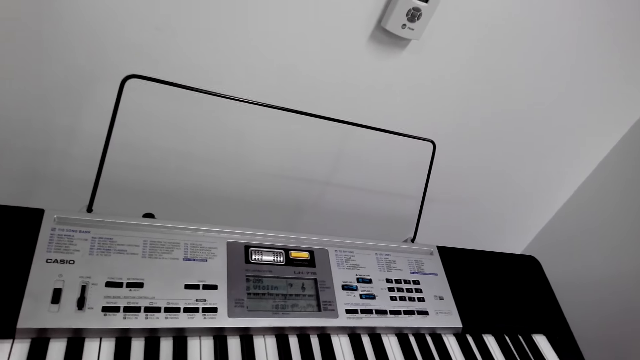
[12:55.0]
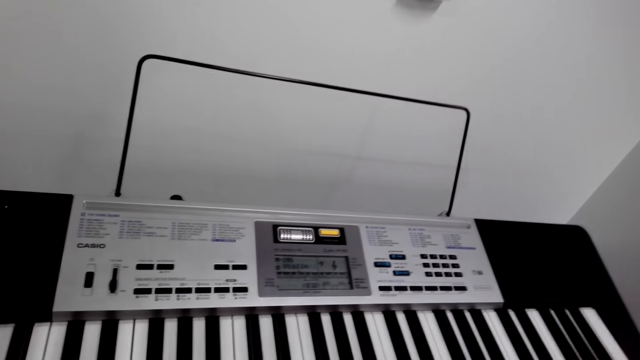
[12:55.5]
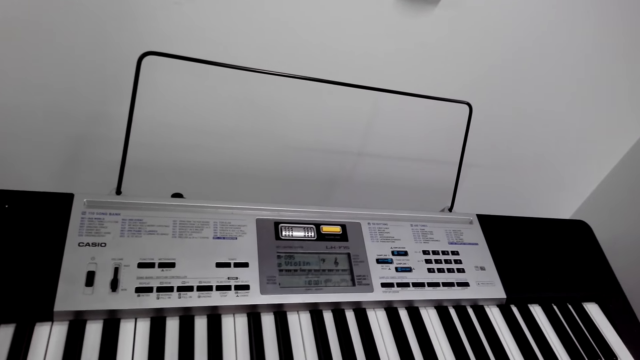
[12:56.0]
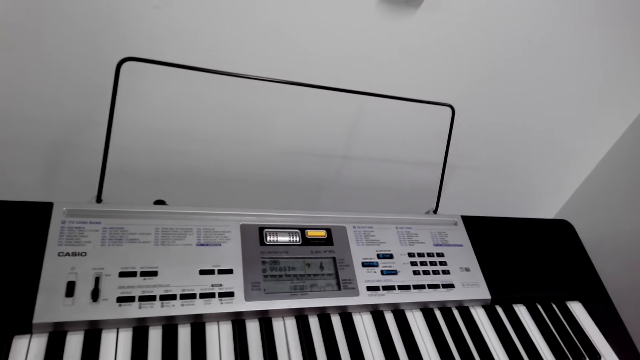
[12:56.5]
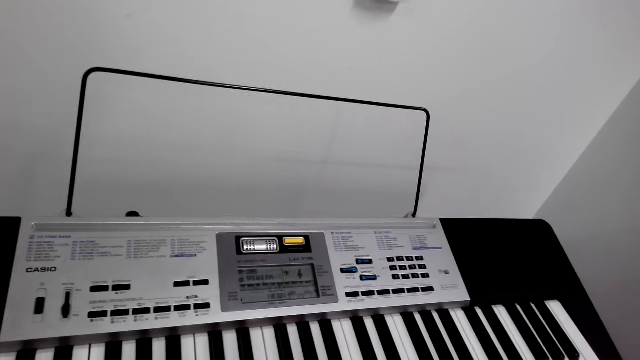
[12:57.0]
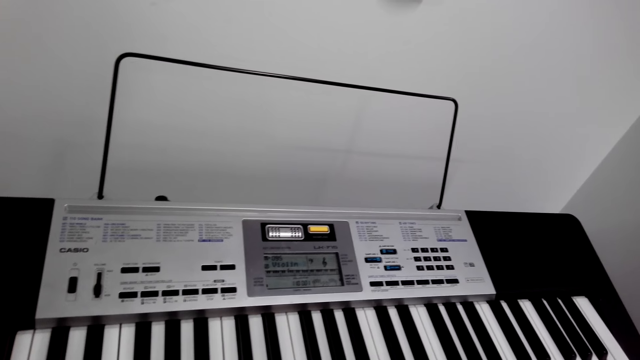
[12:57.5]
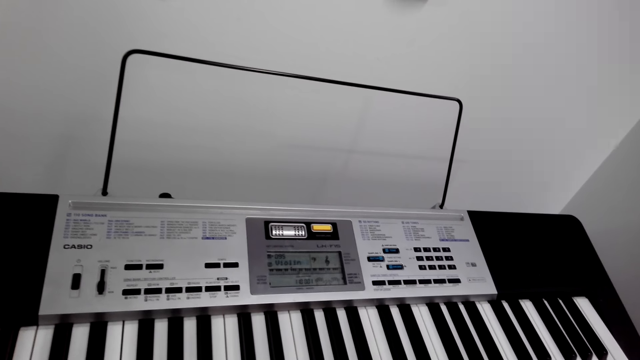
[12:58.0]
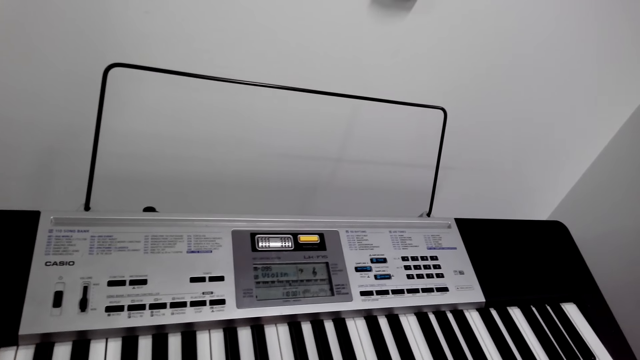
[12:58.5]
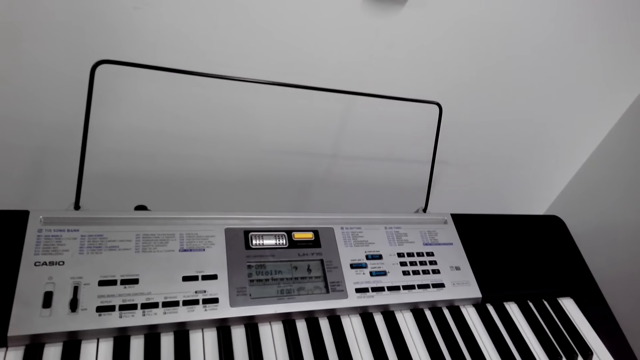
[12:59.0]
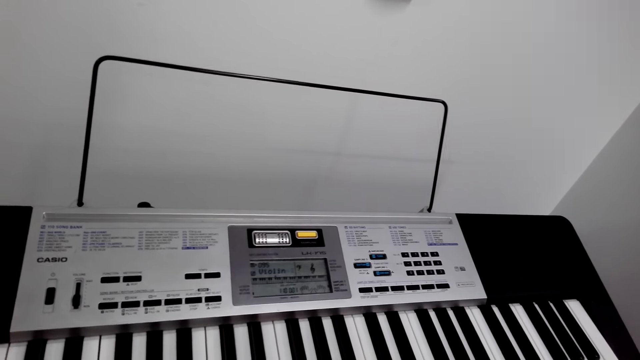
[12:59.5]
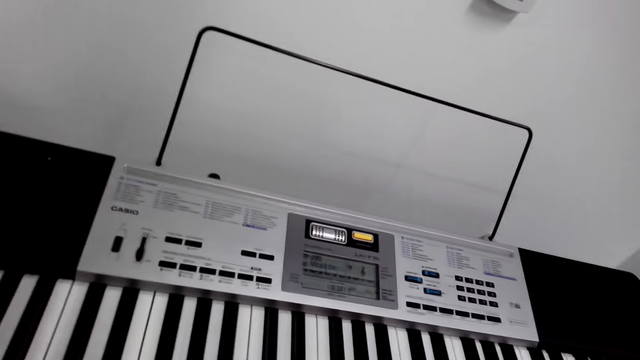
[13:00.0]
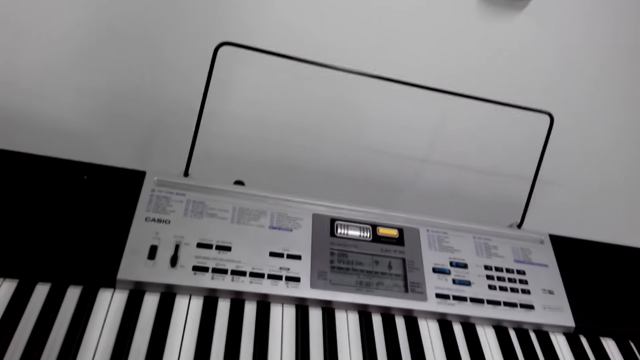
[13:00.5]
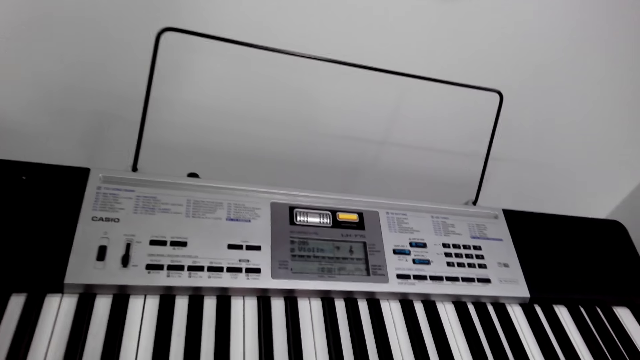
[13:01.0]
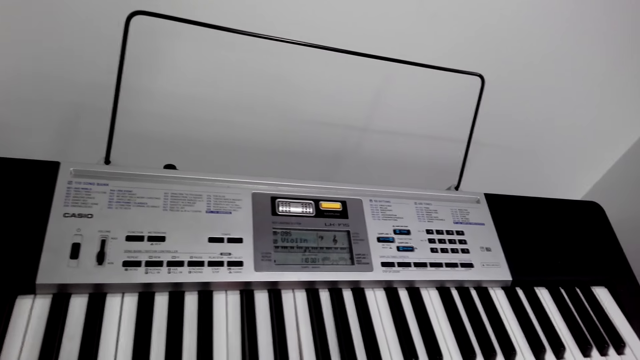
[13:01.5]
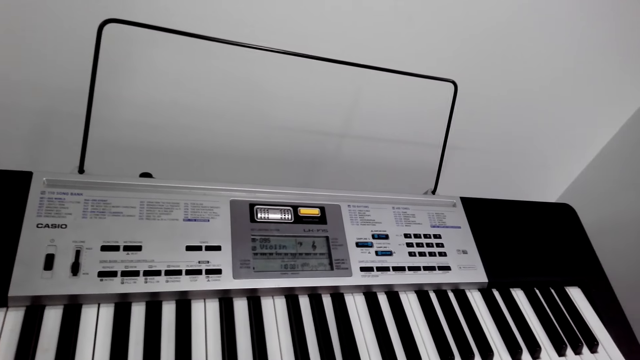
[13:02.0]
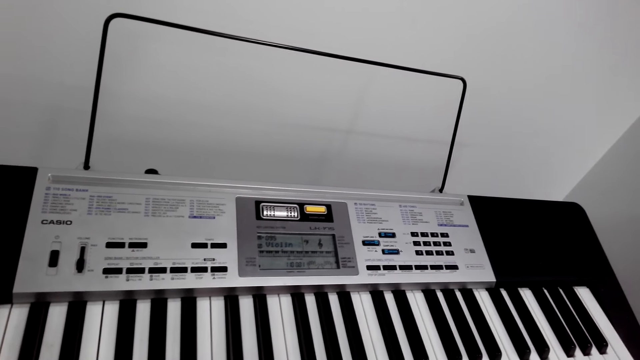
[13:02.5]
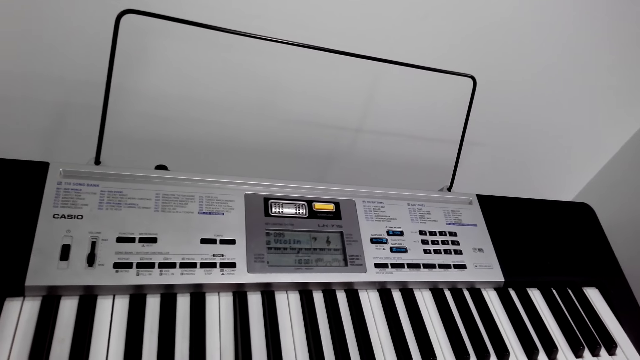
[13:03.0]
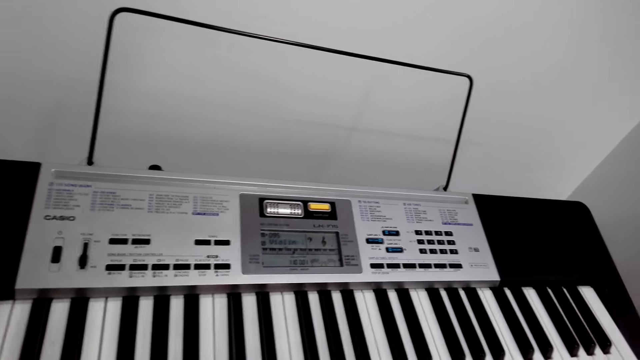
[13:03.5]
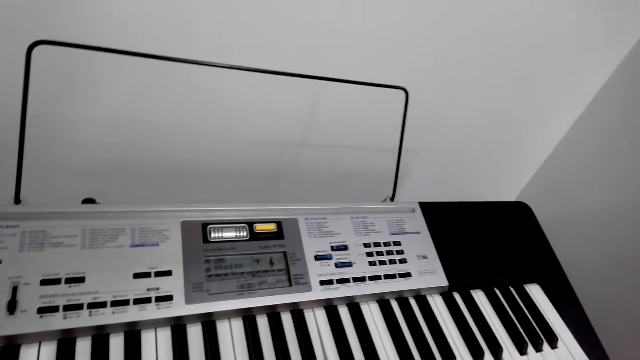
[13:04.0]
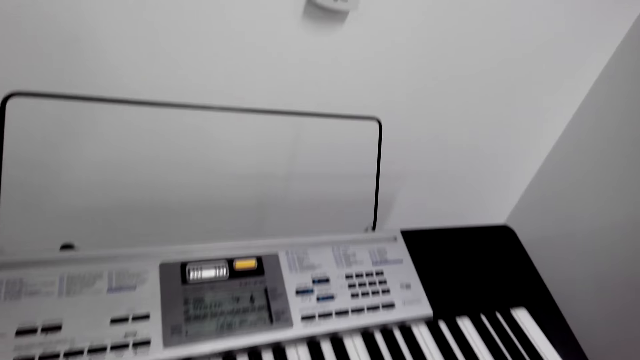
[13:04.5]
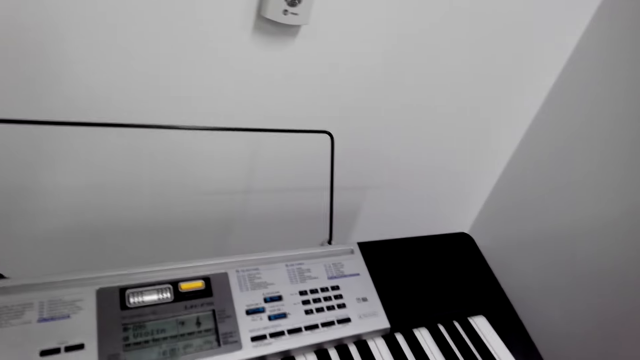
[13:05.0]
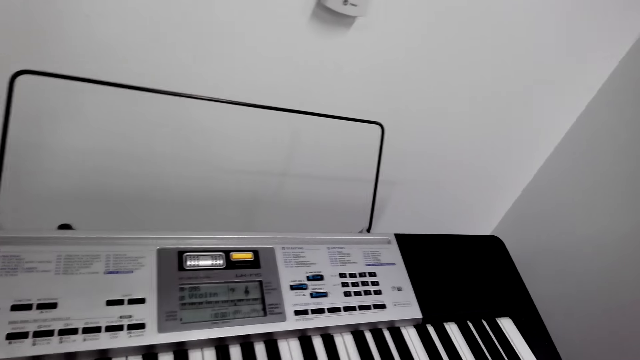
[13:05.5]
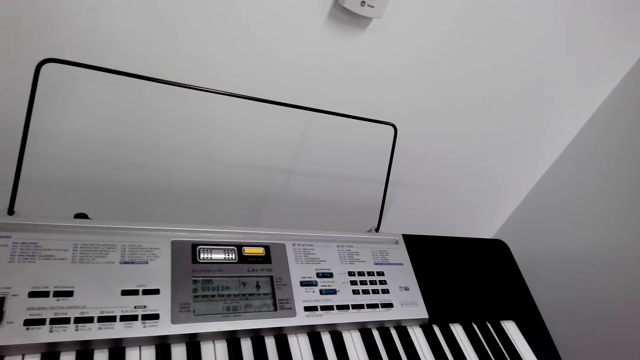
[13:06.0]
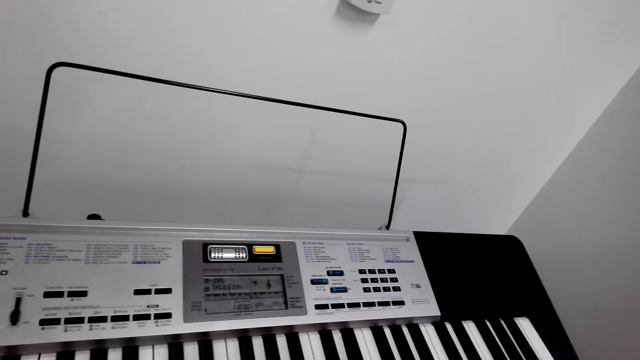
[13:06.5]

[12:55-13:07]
The camera wearer looks around. They play a piano.

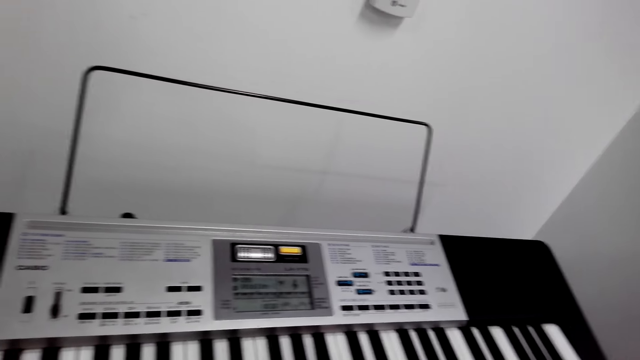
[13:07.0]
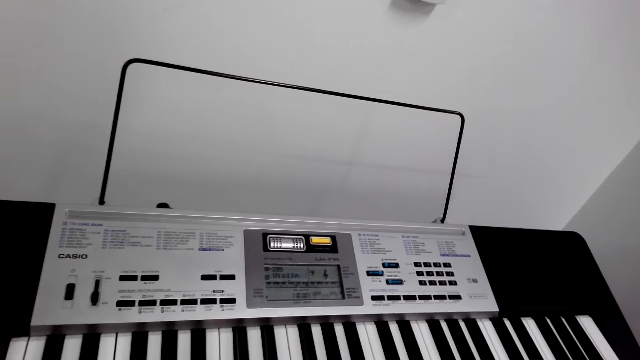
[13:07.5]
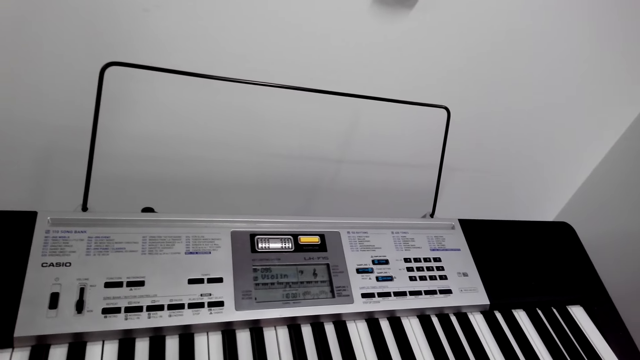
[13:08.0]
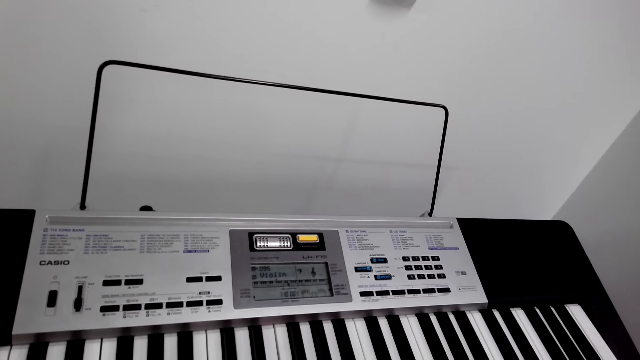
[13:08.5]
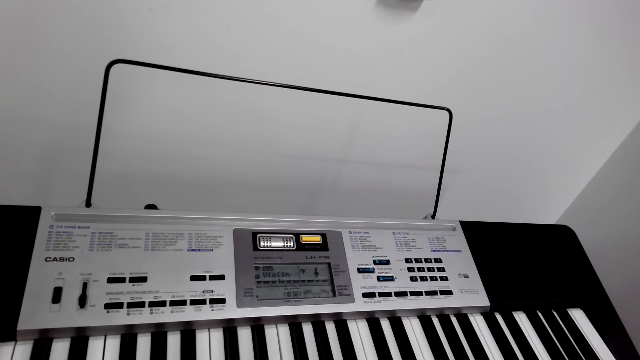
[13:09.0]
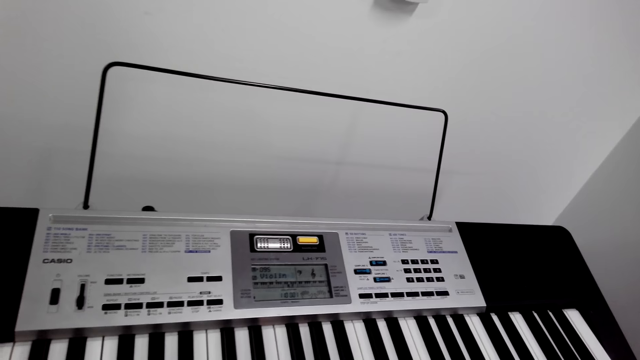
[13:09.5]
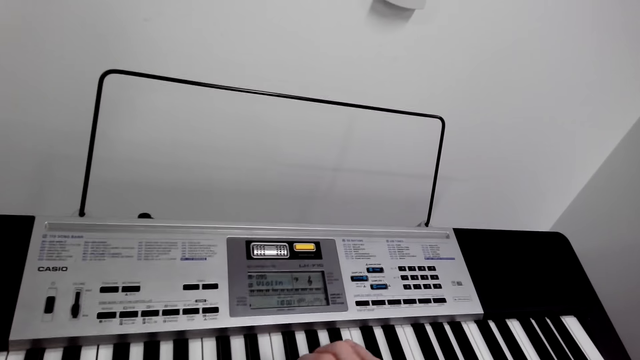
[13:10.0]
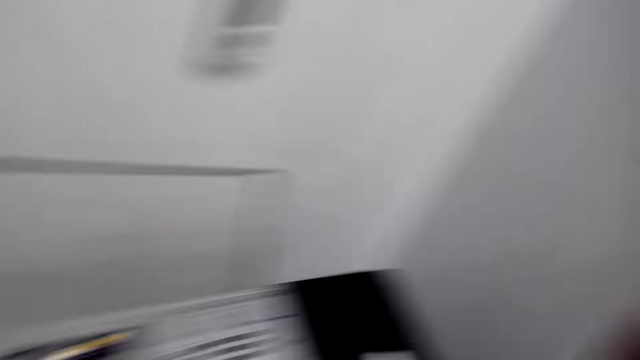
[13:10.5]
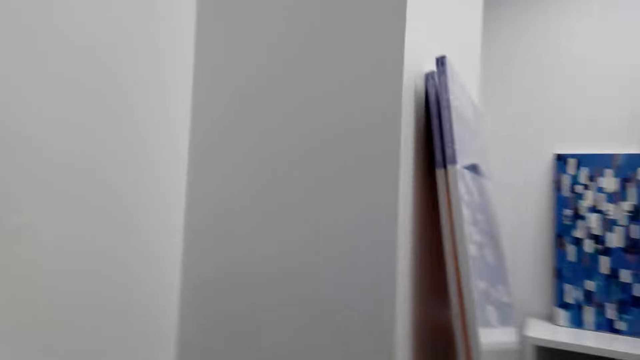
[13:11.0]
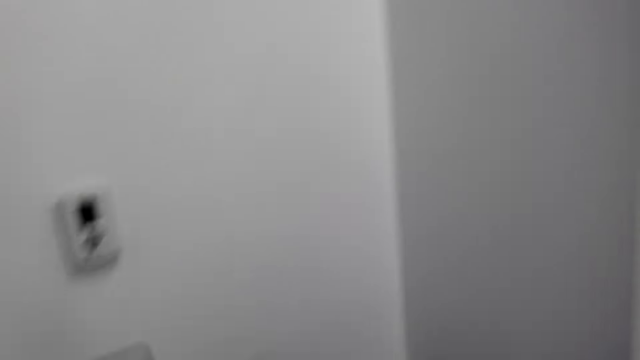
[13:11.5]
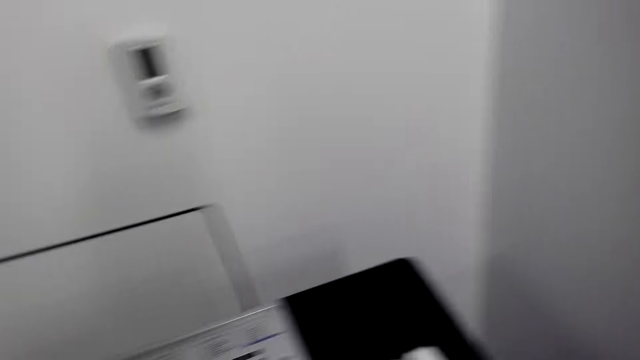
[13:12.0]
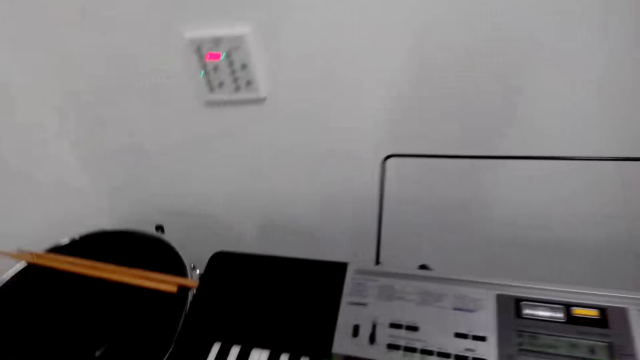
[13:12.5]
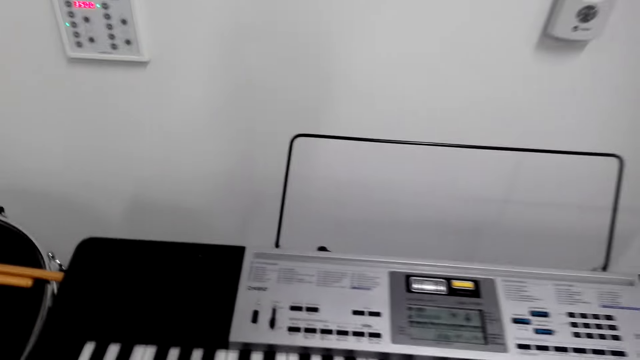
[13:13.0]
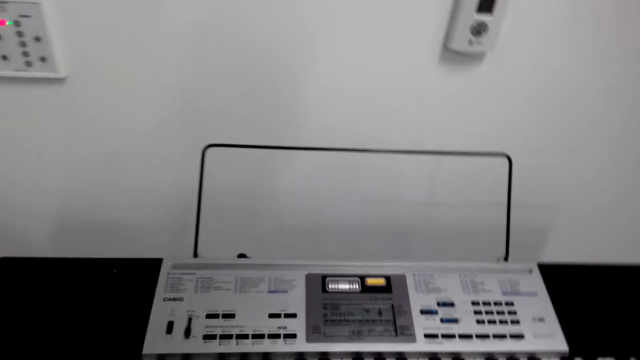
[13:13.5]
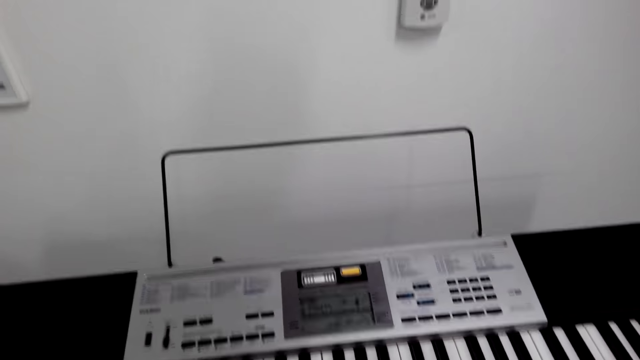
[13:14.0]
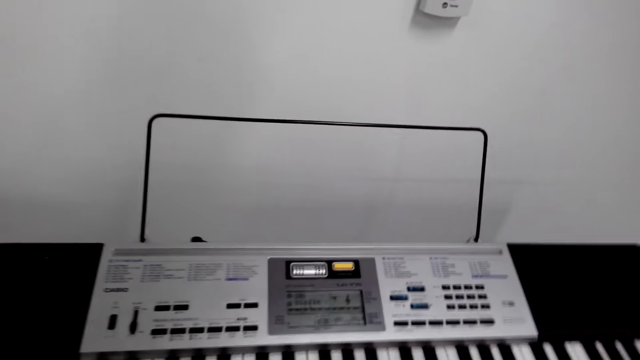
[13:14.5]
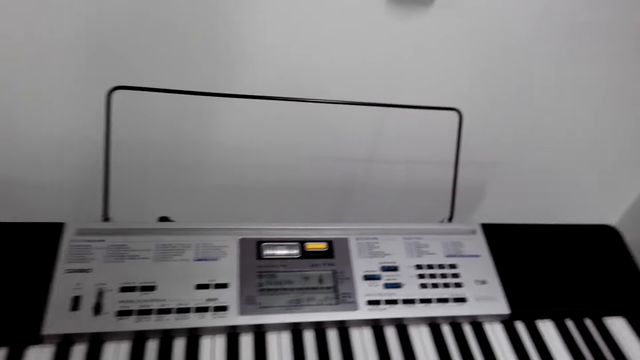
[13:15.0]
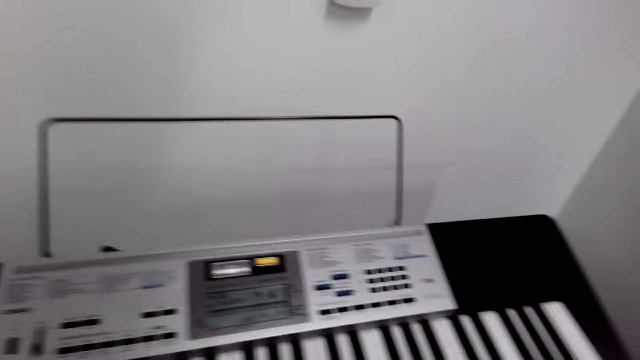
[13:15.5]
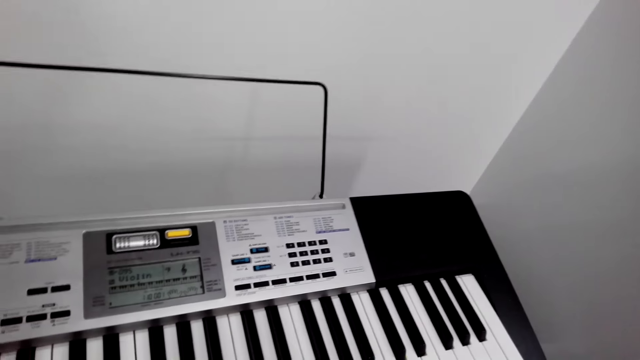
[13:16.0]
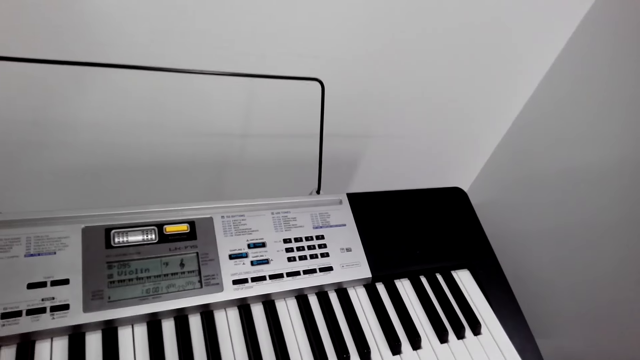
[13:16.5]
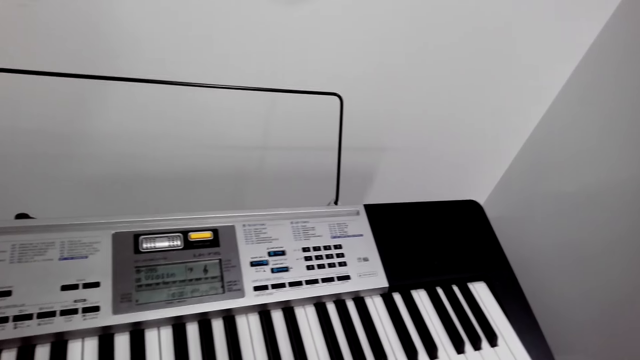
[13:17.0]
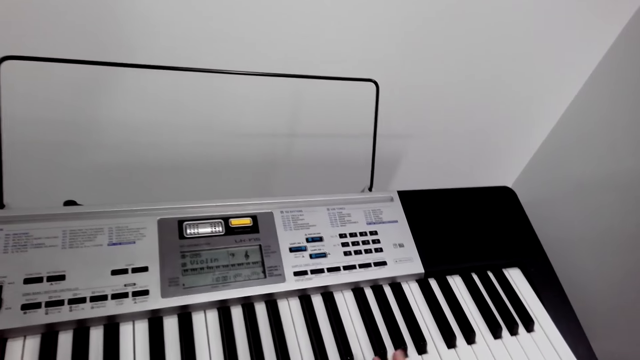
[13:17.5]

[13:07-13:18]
The camera wearer looks around. They talk with a lady.
